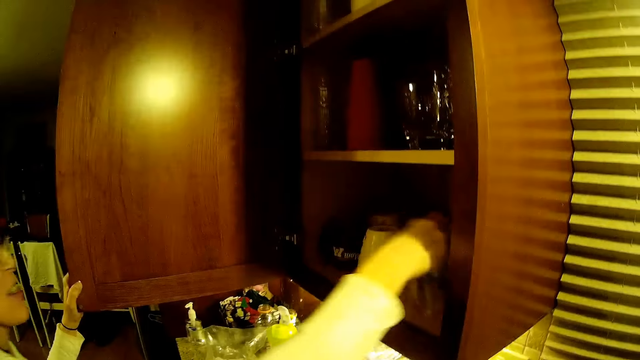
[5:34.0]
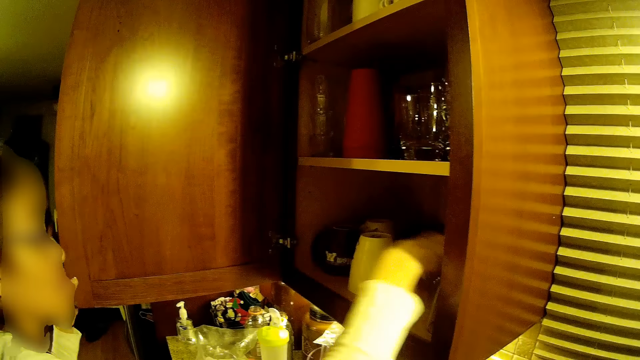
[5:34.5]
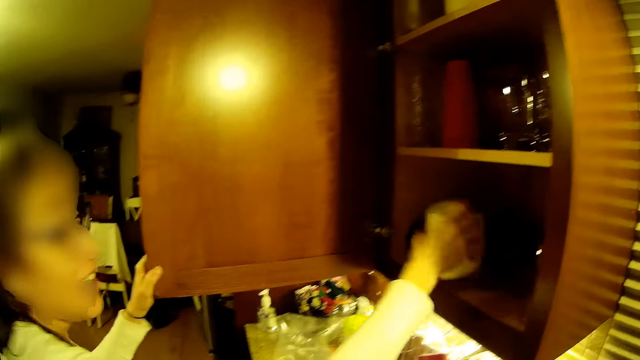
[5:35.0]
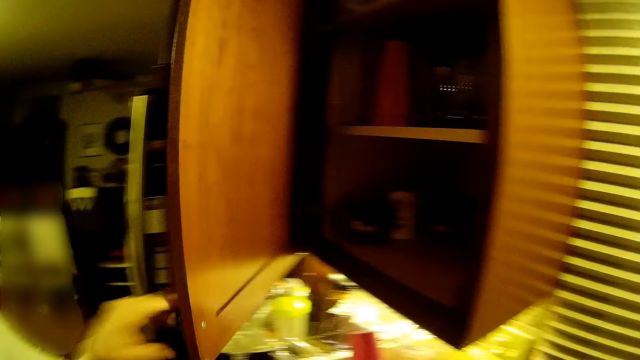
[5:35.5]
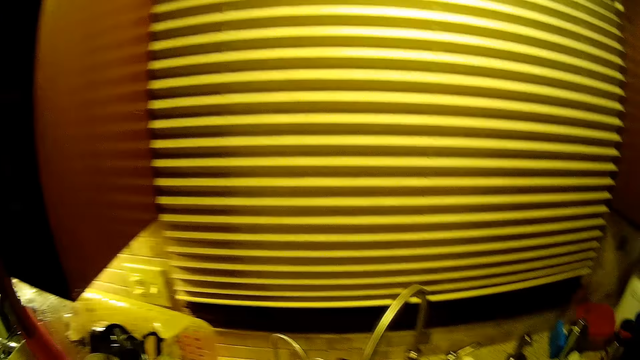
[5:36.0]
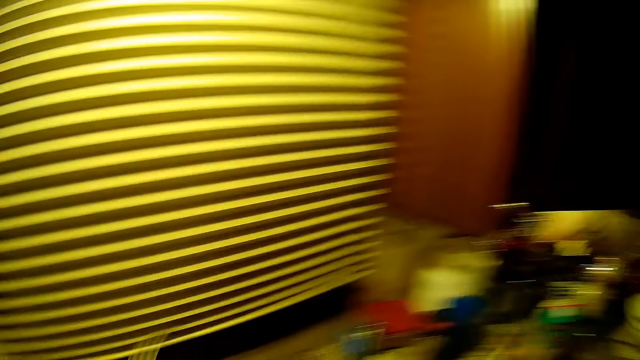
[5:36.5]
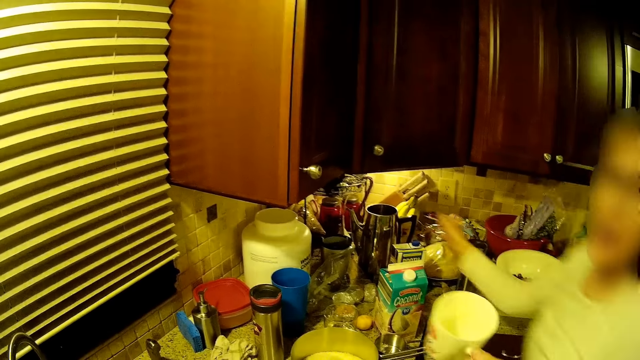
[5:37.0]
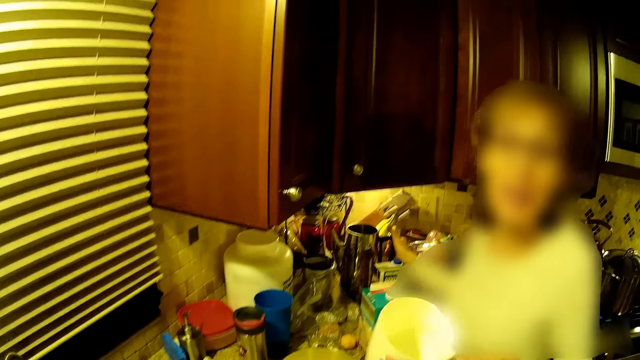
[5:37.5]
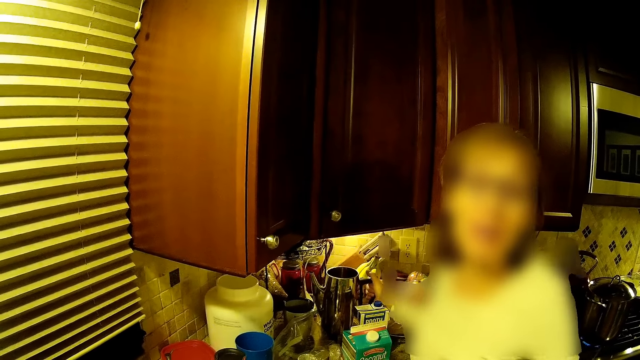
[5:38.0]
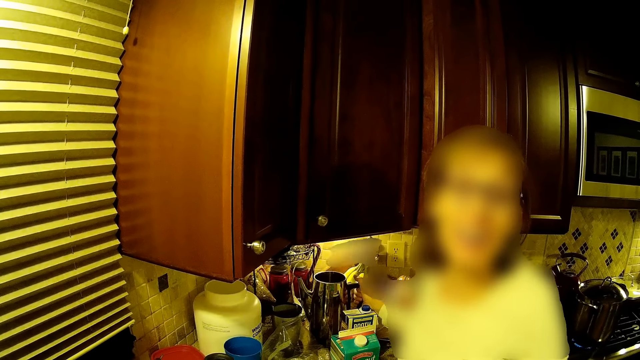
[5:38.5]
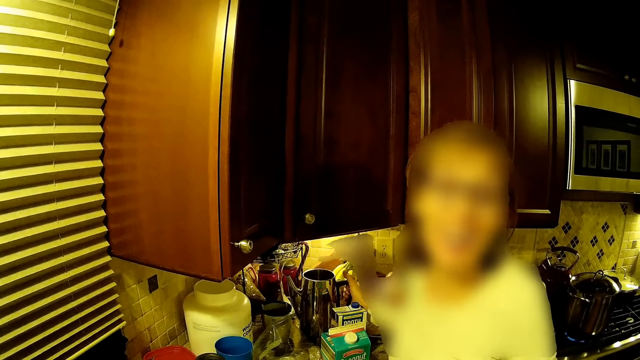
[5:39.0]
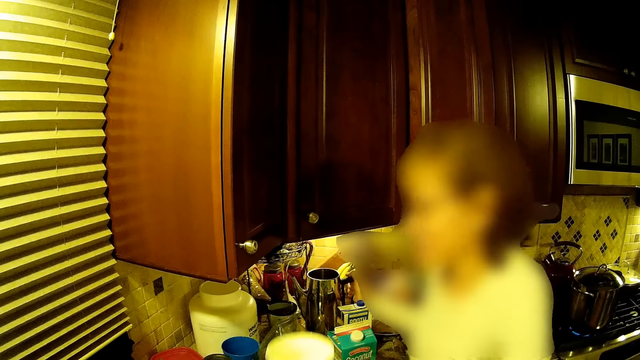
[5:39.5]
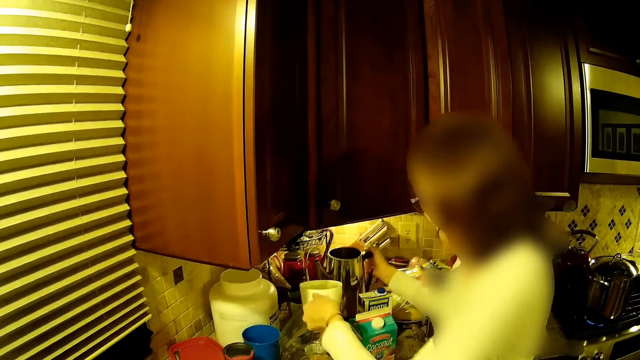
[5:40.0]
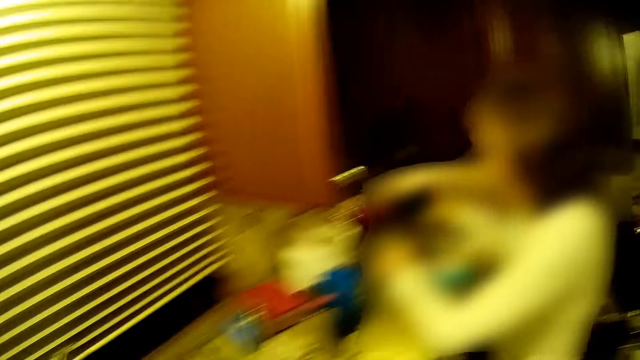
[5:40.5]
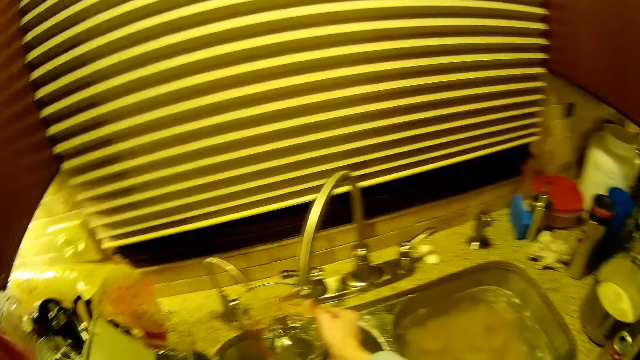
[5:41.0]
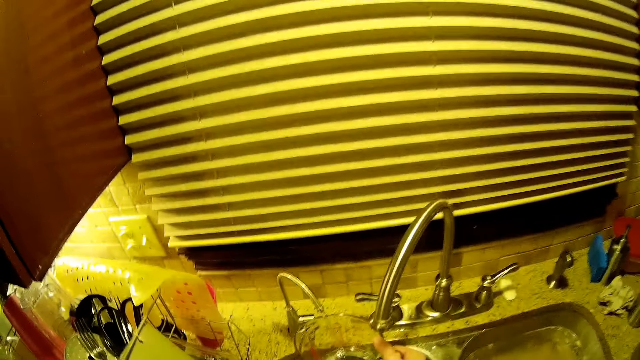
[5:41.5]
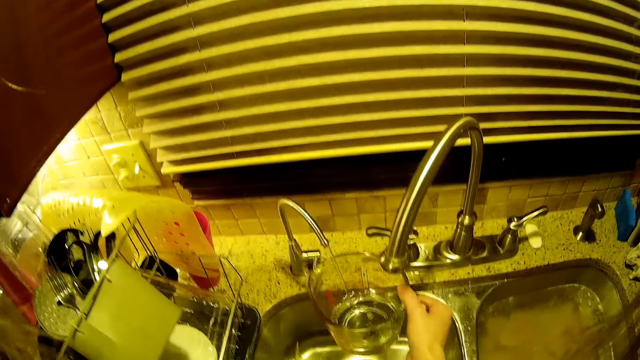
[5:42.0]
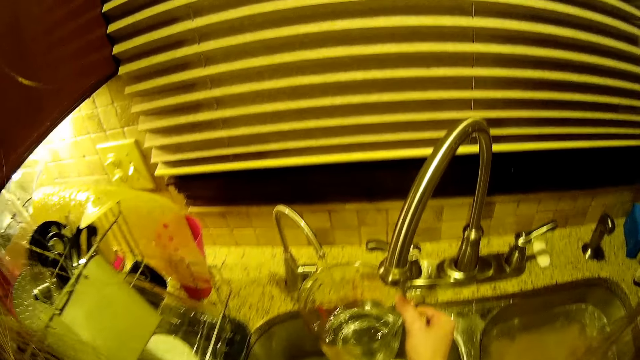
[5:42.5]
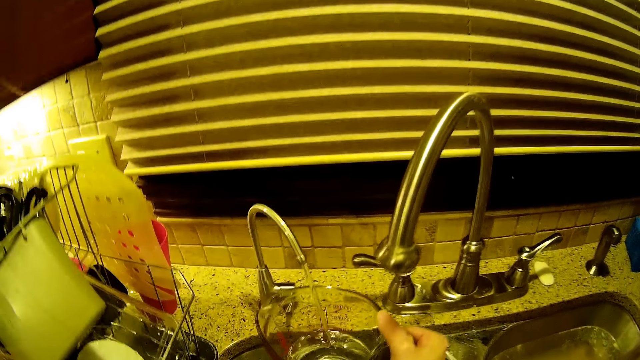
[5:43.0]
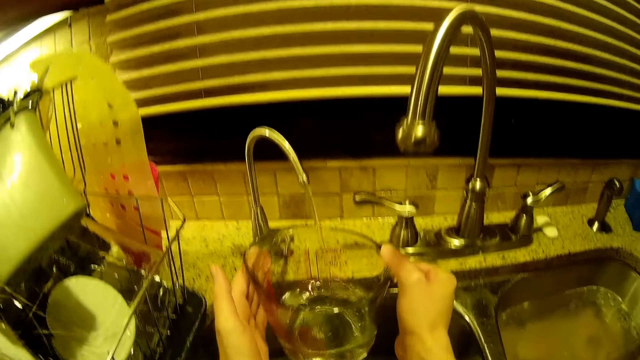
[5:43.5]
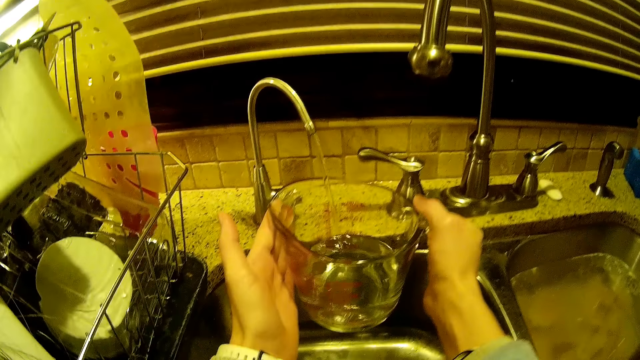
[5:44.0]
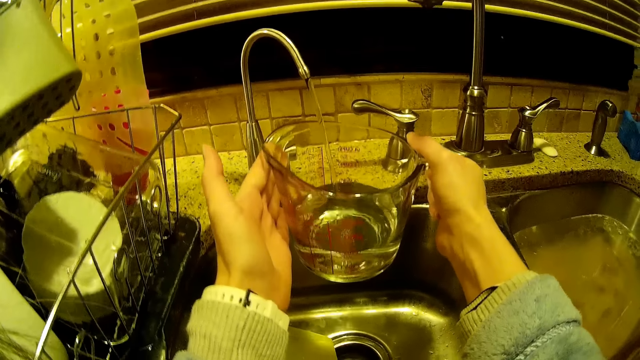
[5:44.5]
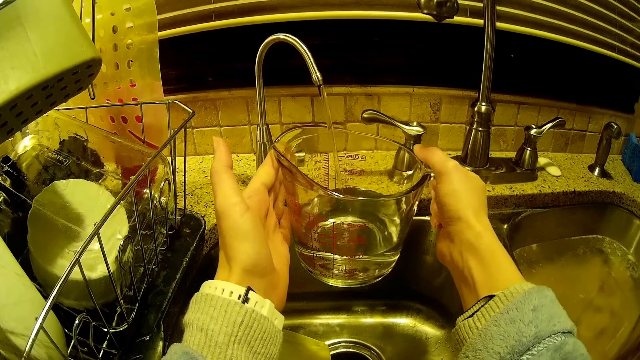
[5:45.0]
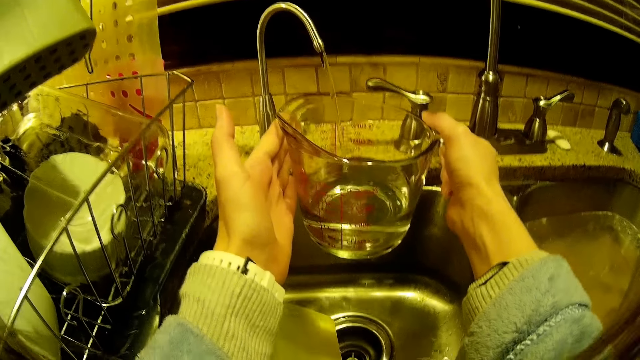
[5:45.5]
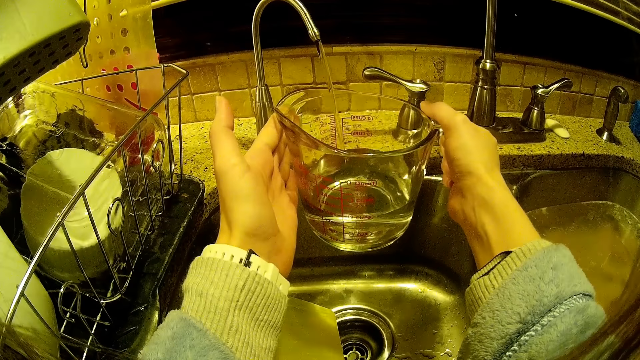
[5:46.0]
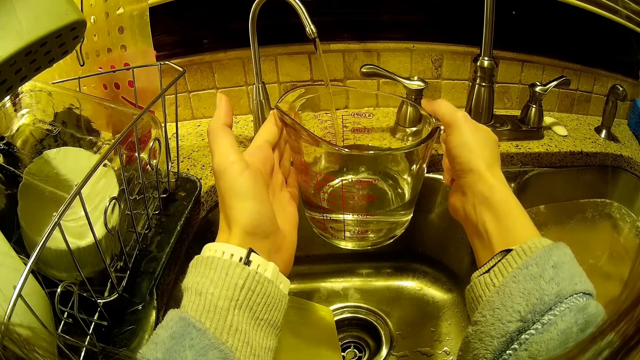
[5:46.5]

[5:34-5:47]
A woman puts a glass in the kitchen cabinet. The woman picks a cup or mug in the kitchen cabinet and closes the cabinet. The woman picks the jug. The camera wearer picks the jug on the countertop. The woman pours water in the mug. The camera wearer puts water in the glass jug on the sink.

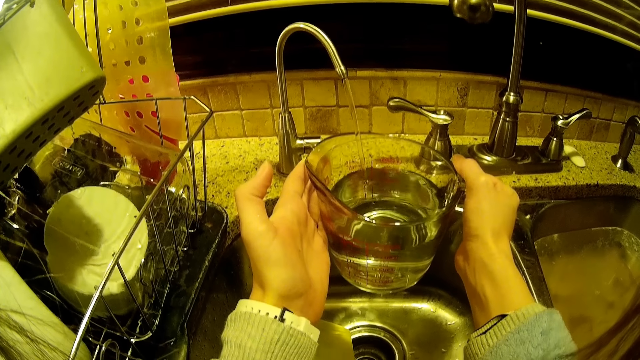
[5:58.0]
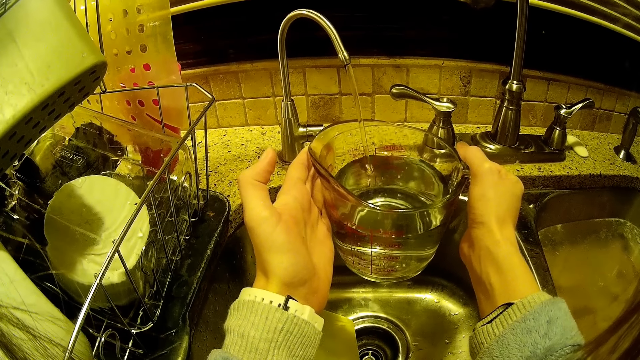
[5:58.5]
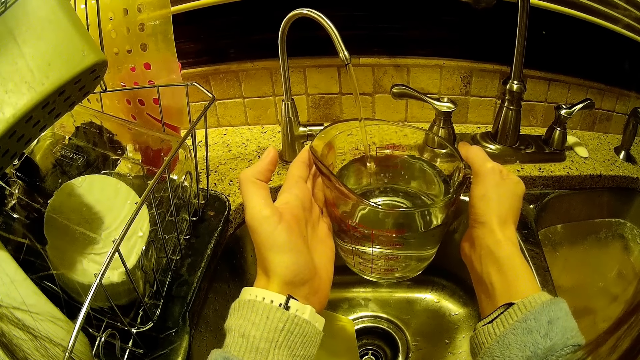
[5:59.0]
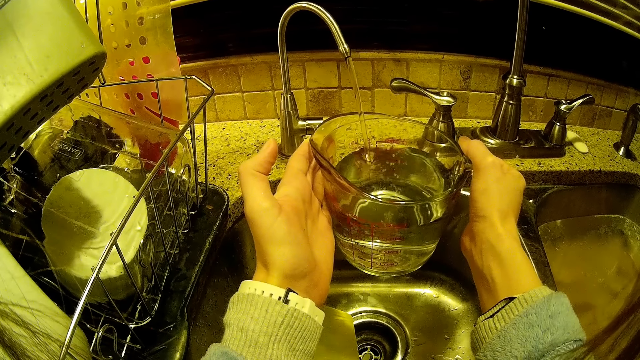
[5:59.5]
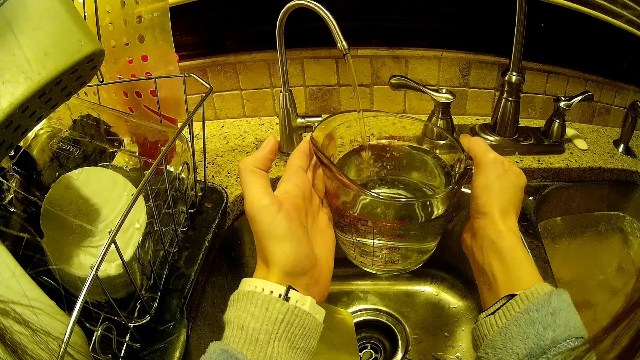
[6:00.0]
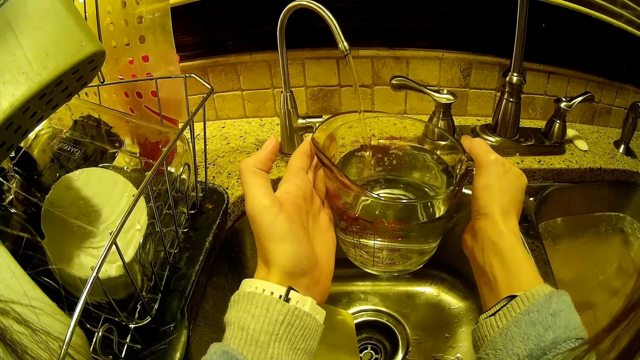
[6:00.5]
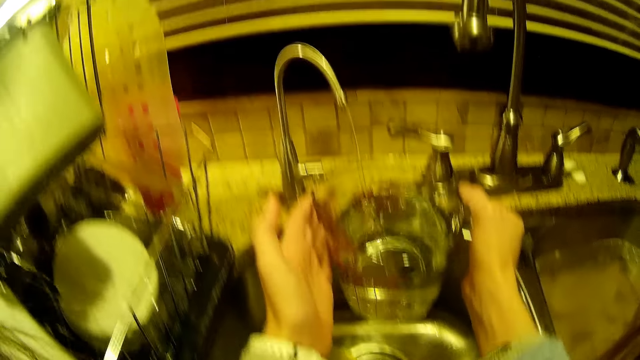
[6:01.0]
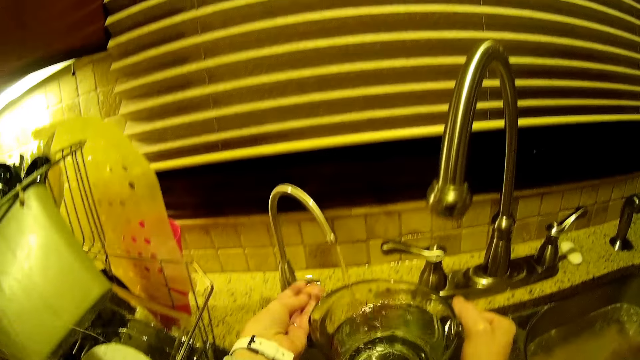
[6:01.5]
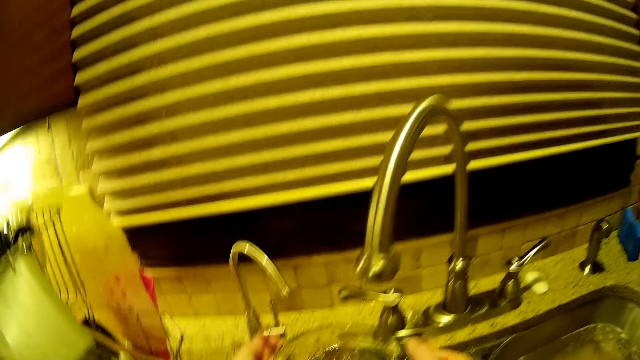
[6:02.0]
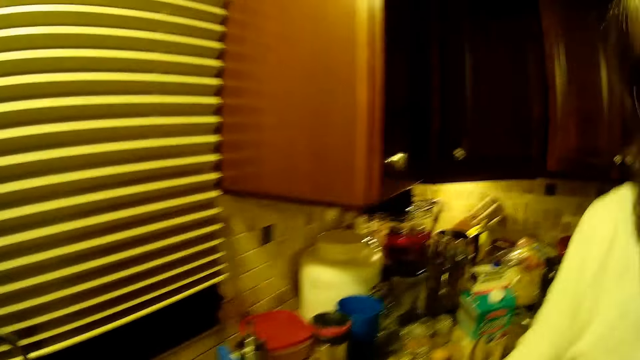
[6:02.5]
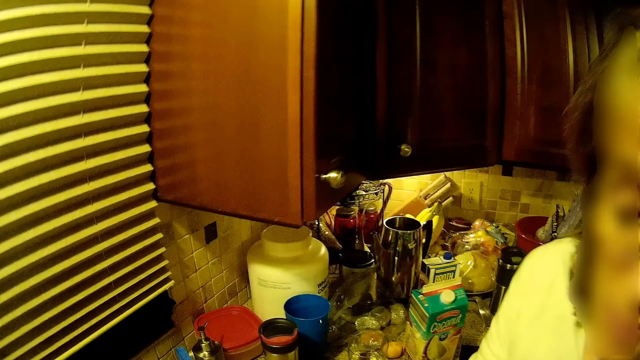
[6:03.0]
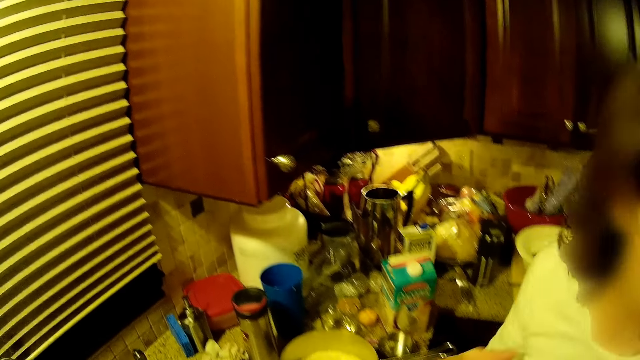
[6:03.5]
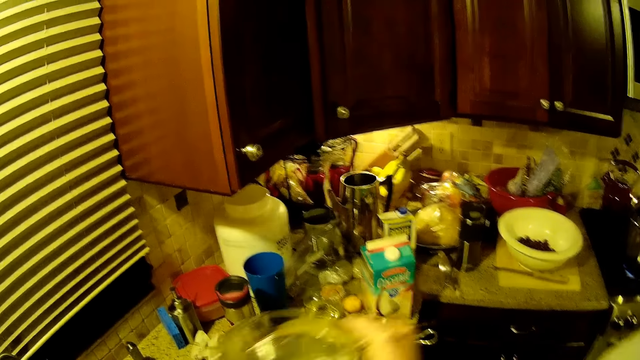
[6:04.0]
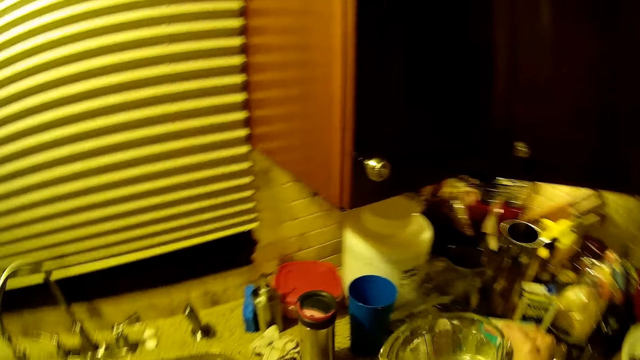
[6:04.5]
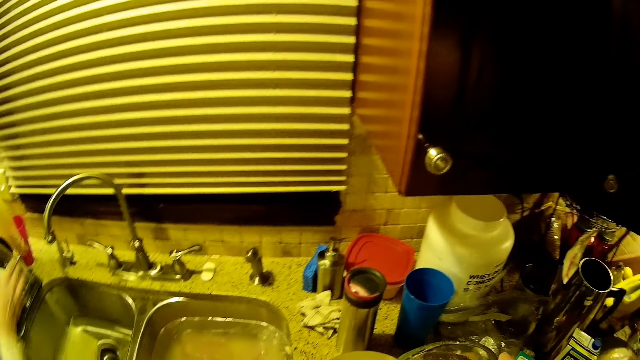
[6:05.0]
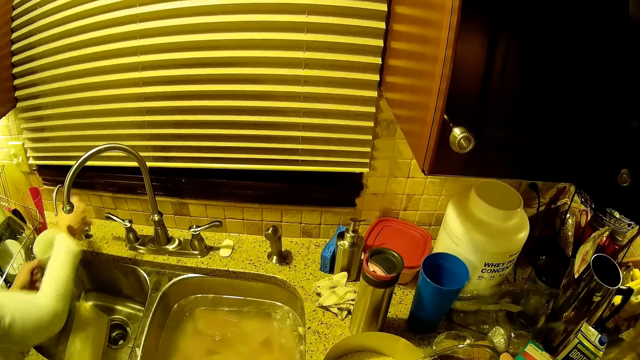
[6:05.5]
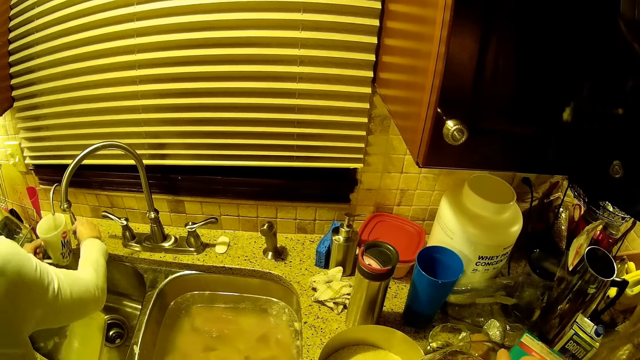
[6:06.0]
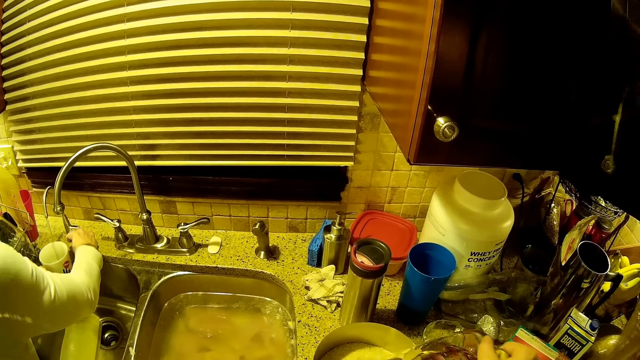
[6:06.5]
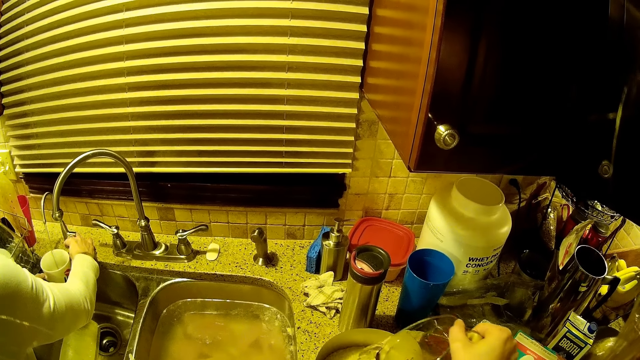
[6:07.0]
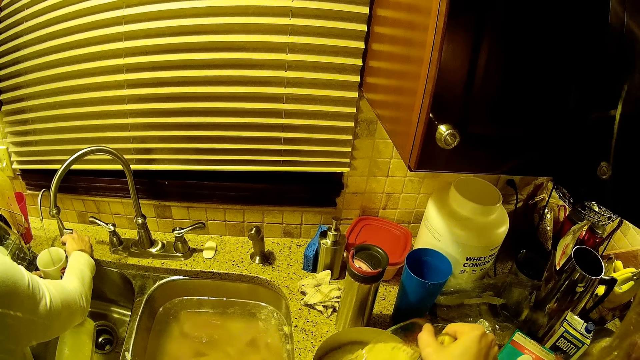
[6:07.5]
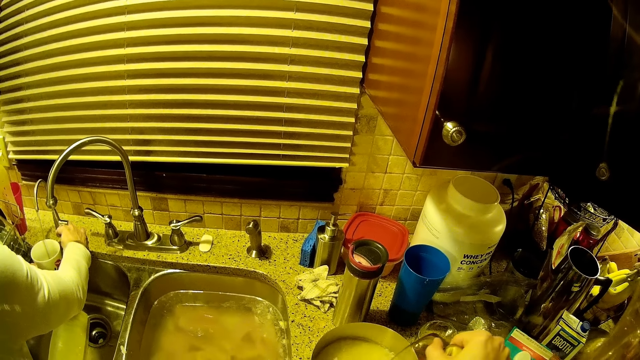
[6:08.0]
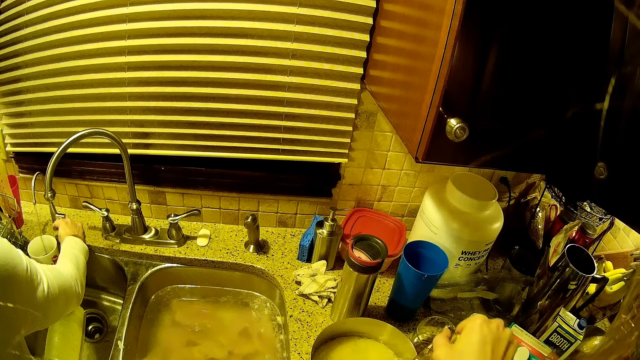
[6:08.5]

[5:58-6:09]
The camera wearer closes the tap and looks around. A woman walks around. The camera wearer drops the glass jug. They put water in the cup on the sink. The woman opens the tap. The camera wearer puts water in the cooking pan.
